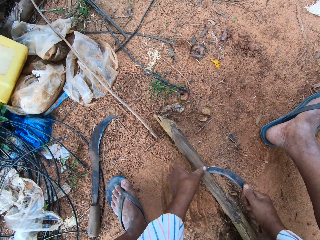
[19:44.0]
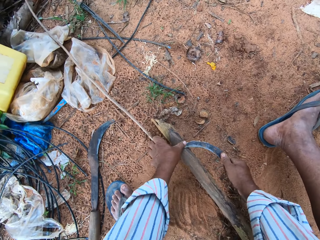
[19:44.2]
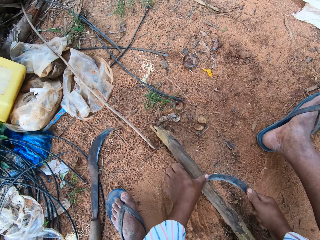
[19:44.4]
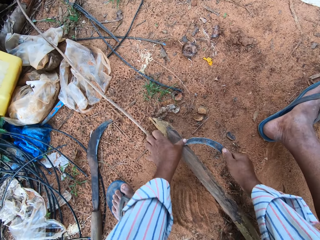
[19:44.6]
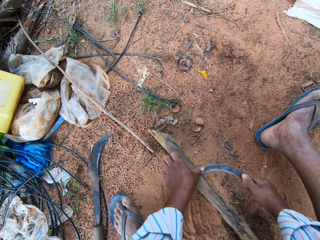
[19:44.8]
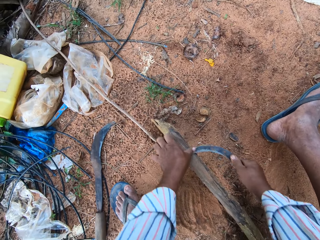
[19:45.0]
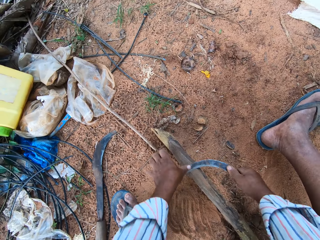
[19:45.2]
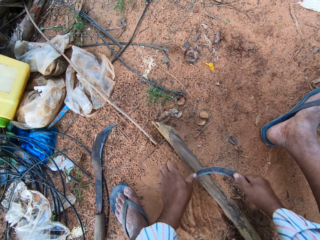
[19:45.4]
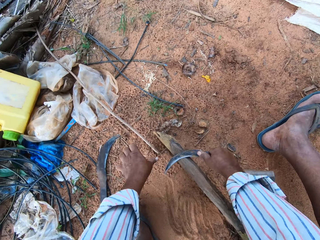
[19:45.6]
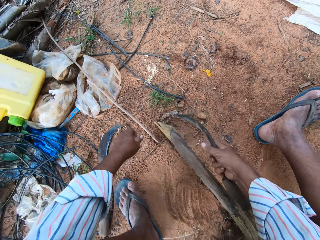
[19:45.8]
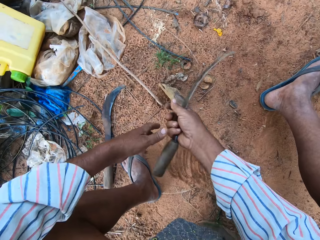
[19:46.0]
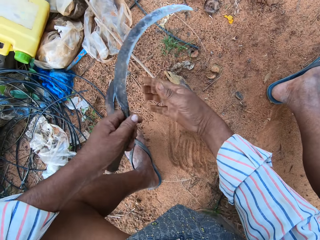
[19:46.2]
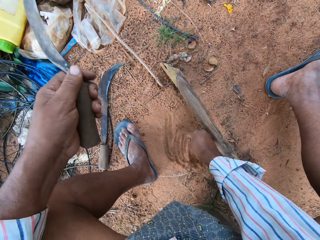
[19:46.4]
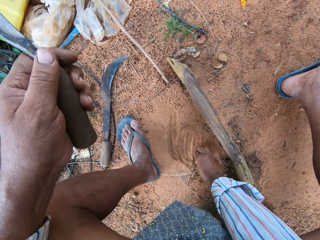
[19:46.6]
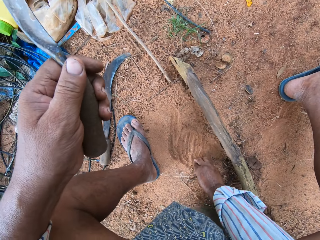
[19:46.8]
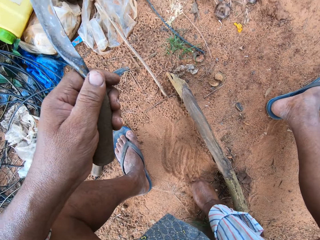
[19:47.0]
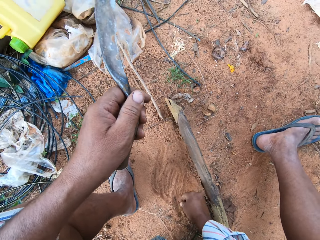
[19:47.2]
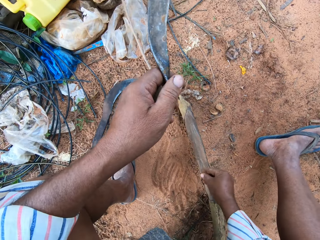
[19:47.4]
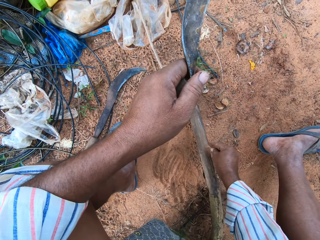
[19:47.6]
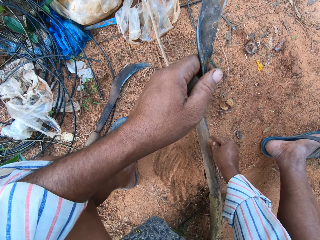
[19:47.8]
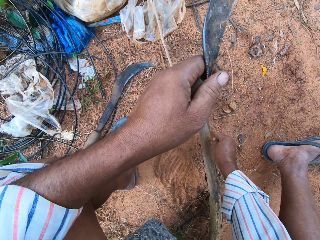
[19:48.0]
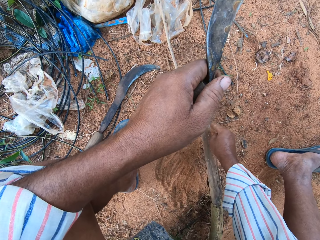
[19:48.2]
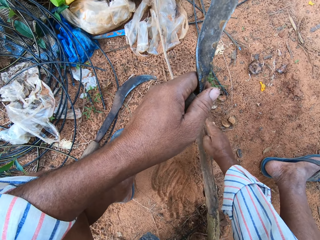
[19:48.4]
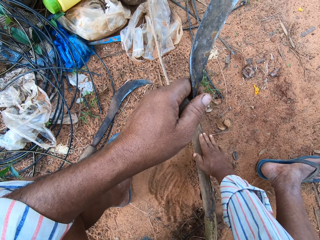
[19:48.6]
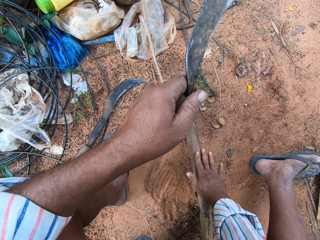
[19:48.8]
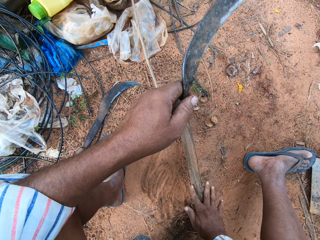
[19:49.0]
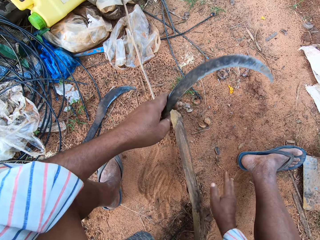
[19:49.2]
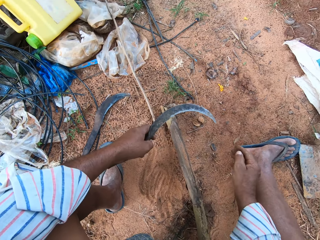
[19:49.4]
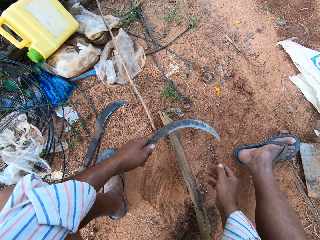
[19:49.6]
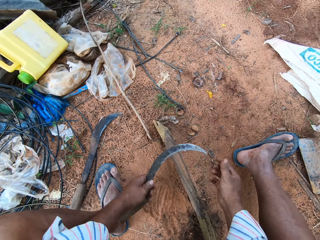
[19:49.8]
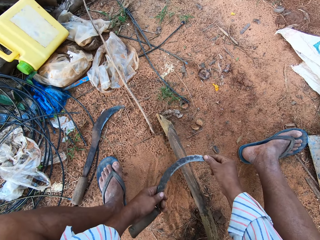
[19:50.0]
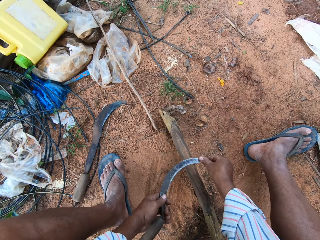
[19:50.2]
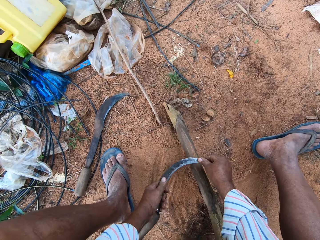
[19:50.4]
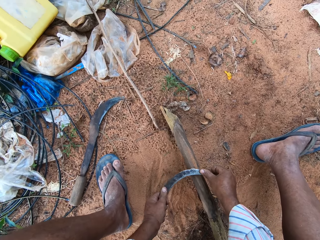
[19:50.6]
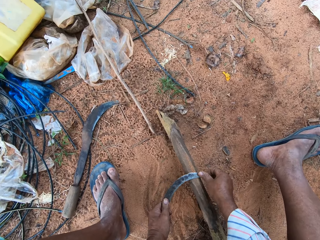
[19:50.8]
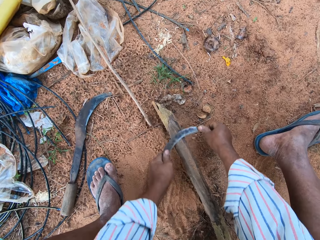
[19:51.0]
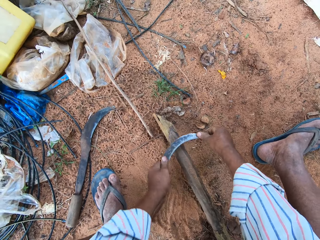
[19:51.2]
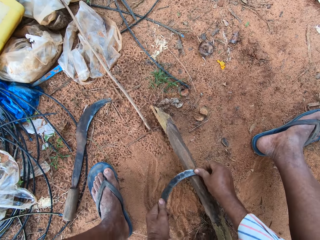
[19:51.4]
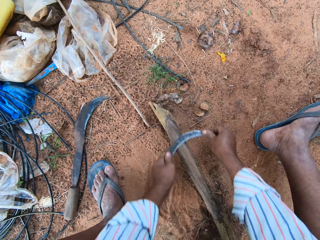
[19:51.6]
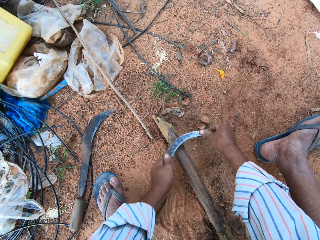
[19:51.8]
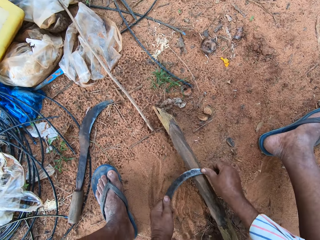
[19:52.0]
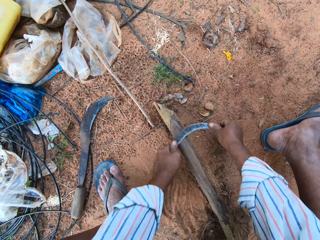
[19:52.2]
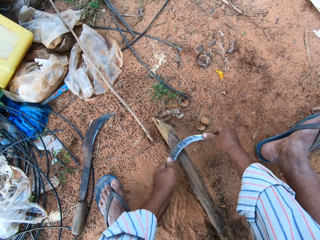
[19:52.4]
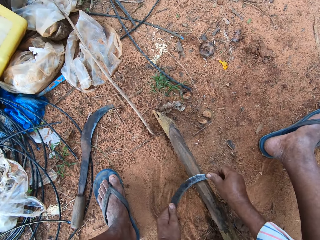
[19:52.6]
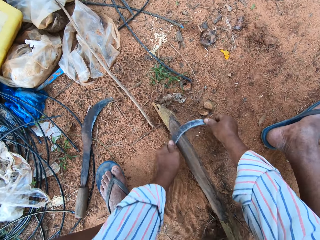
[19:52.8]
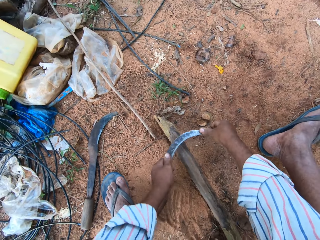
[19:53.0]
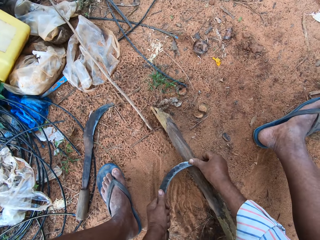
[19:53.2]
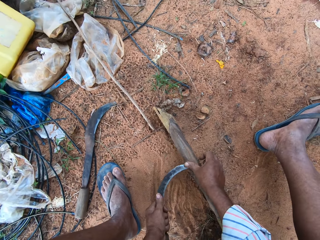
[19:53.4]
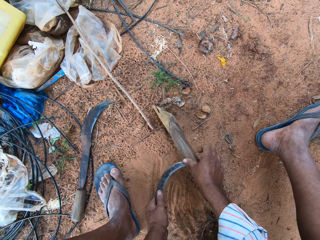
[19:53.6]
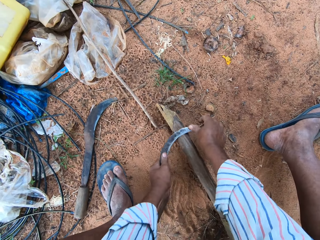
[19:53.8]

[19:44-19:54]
The camera wearer holds the sickle tool. They pick up sand from the floor. They put the sand on the piece of wood. They sharpen the sickle on the wood.

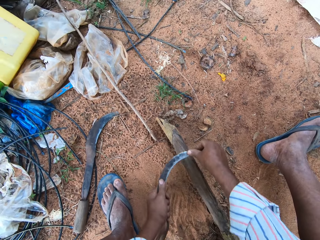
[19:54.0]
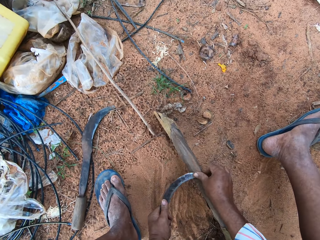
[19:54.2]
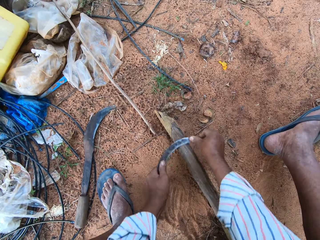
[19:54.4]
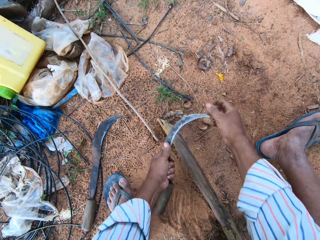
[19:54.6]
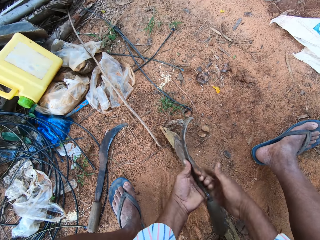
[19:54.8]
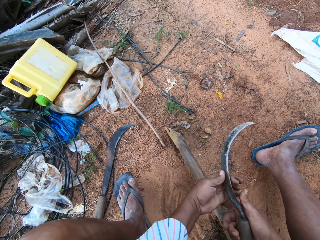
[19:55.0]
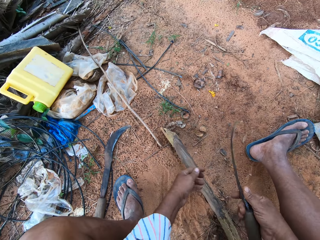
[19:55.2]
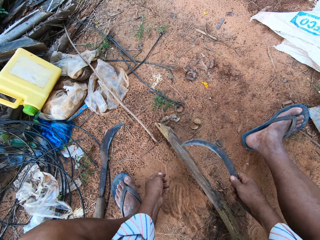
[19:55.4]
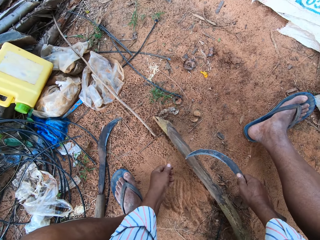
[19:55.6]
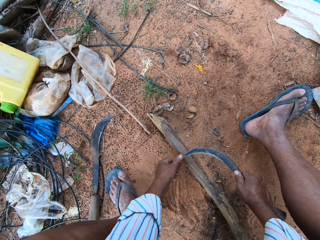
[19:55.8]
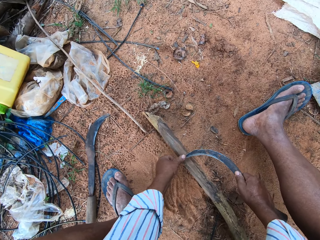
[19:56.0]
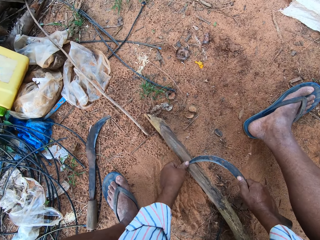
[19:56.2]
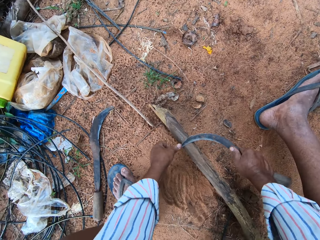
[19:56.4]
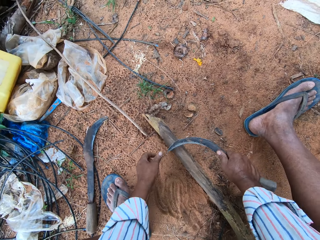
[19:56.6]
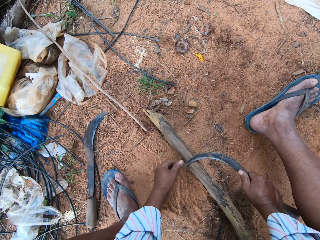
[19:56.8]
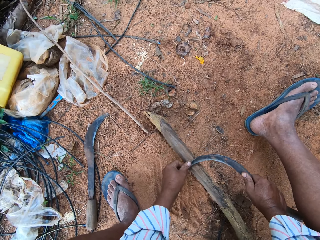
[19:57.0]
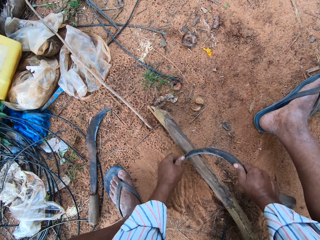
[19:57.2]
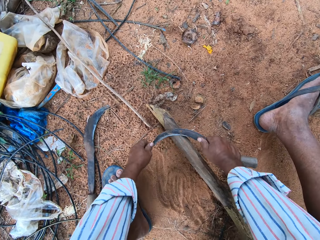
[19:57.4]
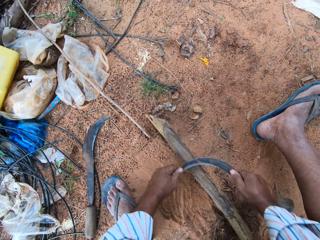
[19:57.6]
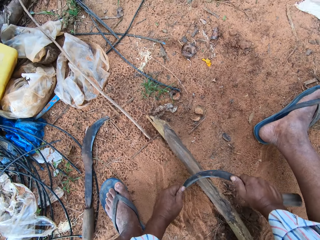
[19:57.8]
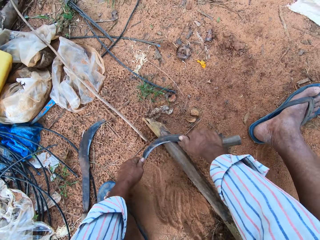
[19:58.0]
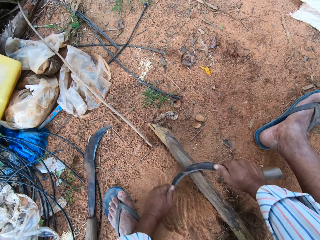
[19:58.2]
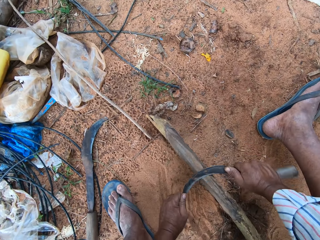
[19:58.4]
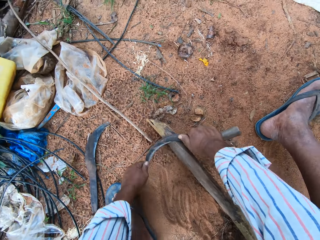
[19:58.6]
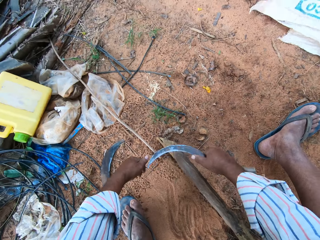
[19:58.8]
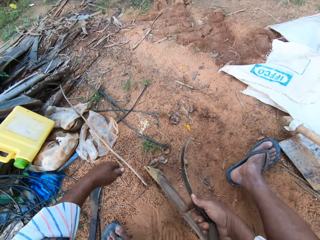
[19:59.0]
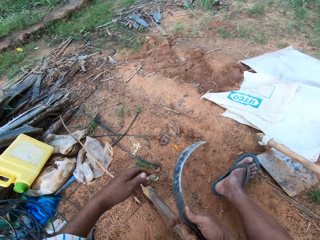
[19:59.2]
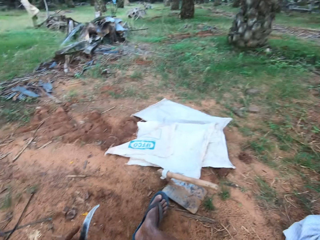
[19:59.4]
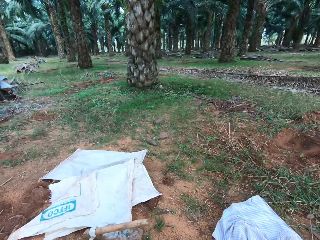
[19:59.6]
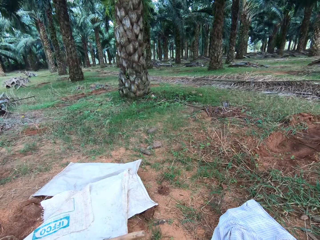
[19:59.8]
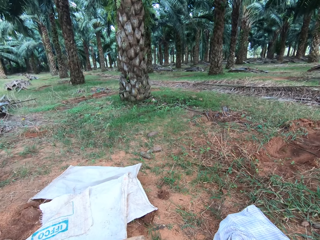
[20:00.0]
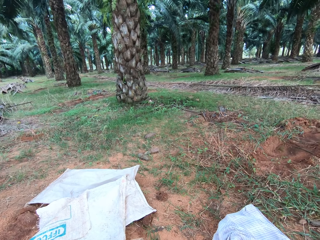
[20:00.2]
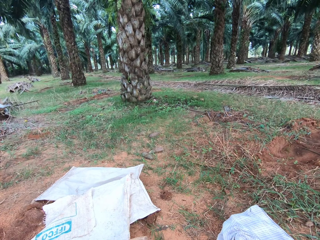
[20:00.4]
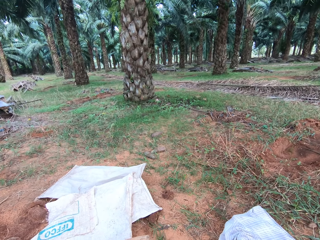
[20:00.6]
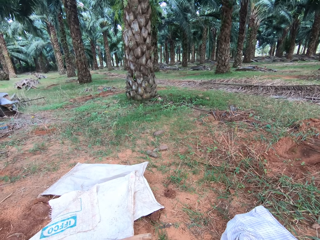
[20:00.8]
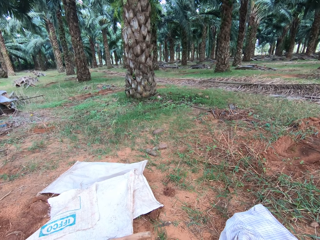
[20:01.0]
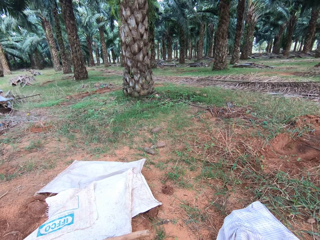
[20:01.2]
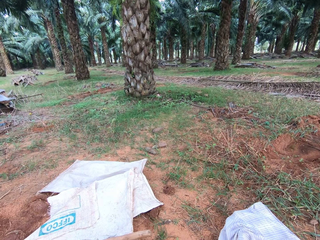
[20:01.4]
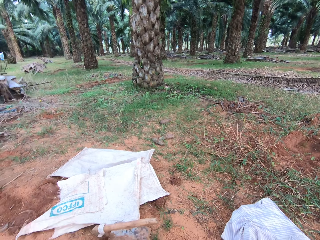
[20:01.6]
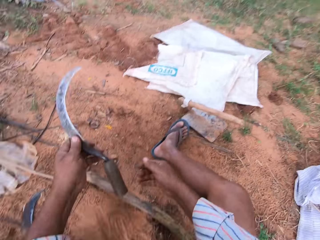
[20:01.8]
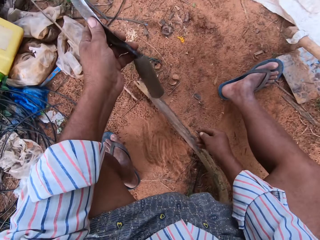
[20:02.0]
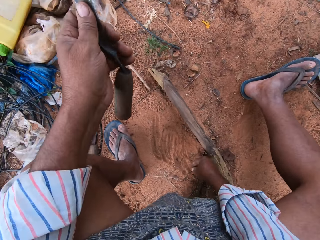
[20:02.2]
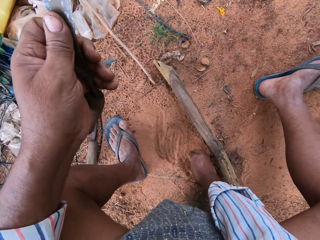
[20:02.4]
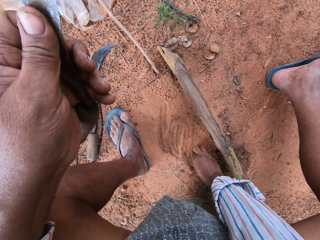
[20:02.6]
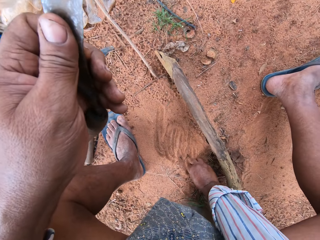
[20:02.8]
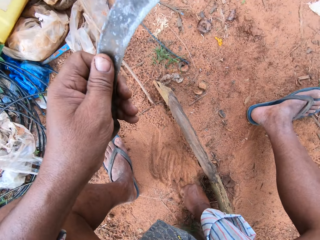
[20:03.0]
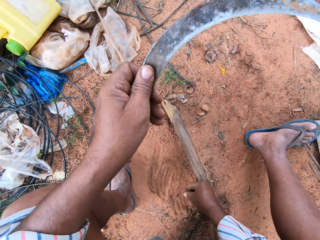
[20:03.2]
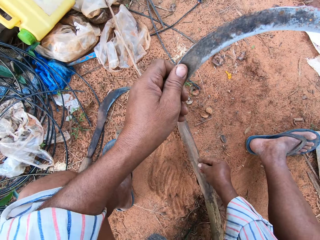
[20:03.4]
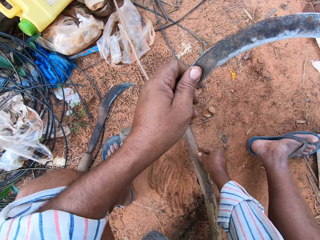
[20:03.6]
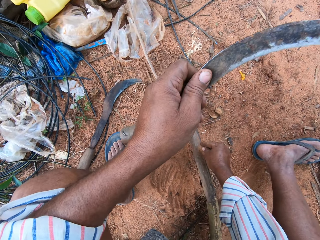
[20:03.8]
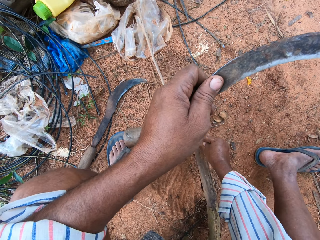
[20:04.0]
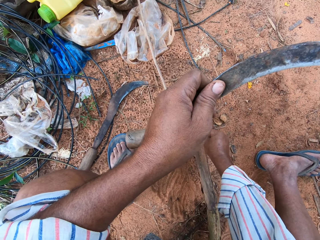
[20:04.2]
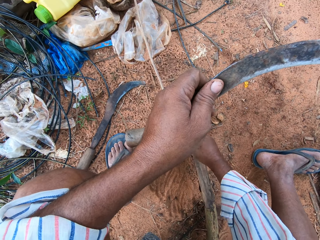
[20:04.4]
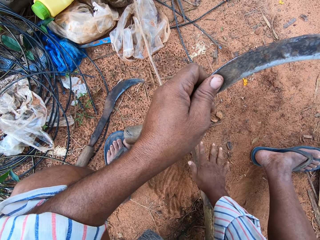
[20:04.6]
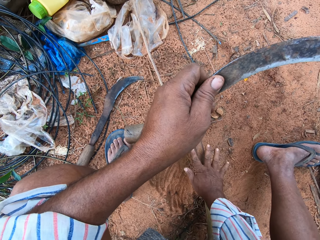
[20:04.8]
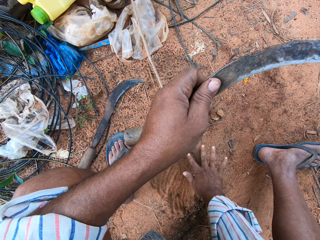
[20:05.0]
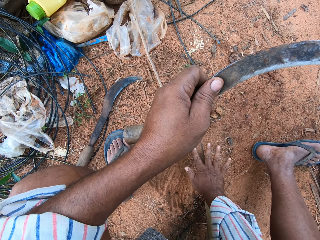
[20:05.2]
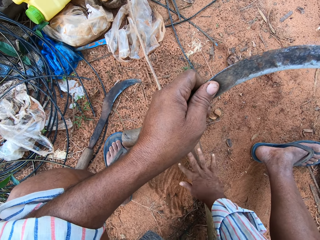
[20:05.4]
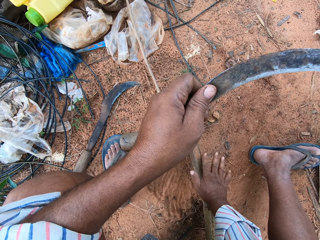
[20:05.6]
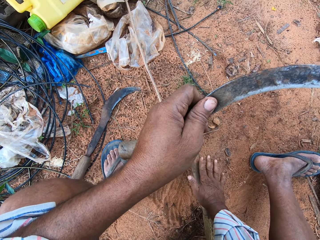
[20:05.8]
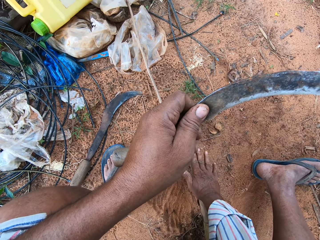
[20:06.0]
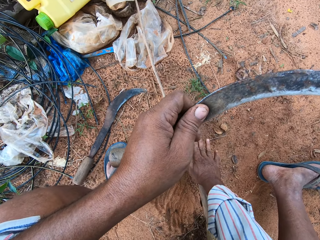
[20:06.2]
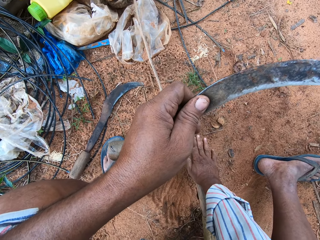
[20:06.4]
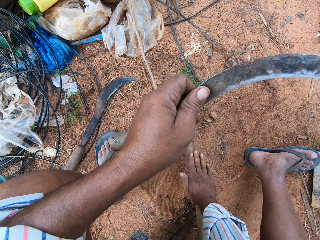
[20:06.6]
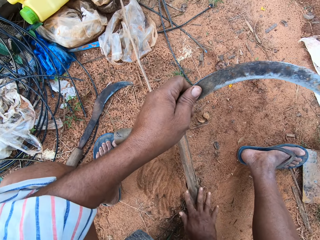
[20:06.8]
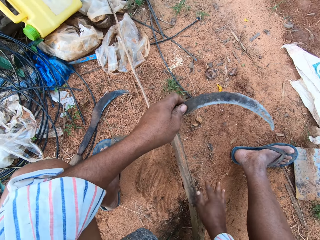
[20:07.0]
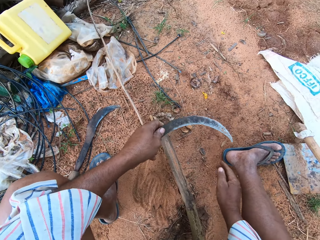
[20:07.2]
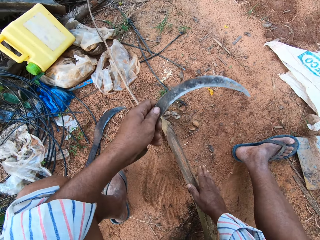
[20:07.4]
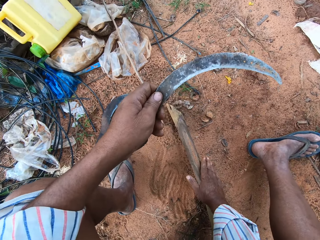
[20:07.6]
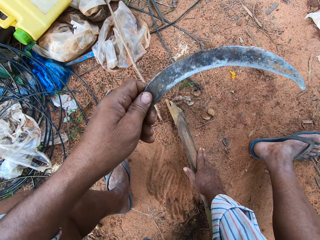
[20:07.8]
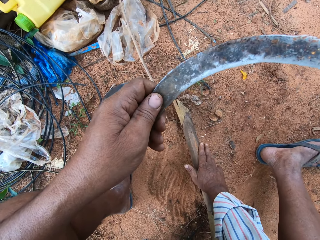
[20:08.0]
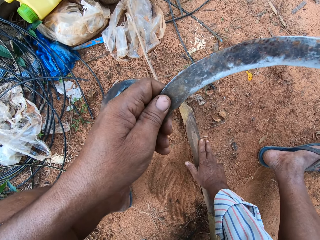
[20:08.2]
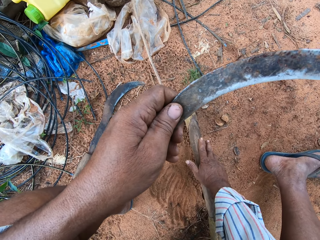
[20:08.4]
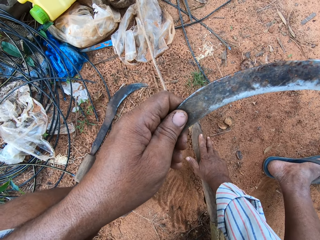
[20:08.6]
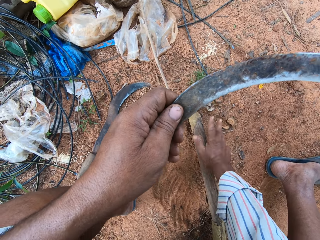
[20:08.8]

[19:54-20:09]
The camera wearer holds the sickle tool. They sharpen the sickle tool. They hold the sickle tool. They look at the palm tree. They pick up sand from the floor. They put the sand on the piece of wood. They spread the sand on the wood.
